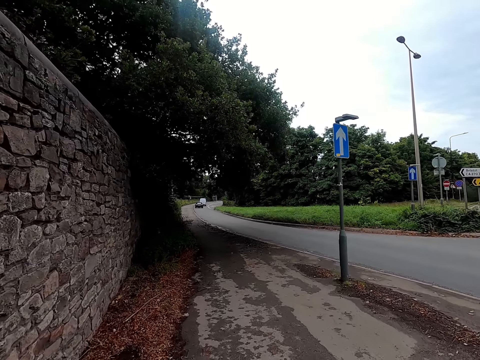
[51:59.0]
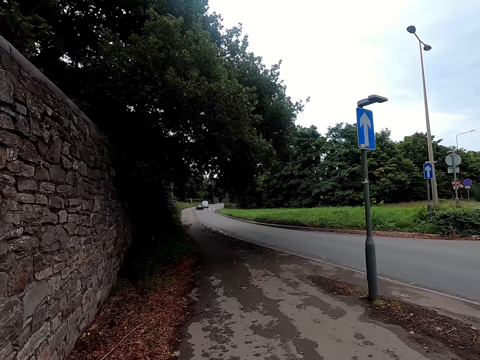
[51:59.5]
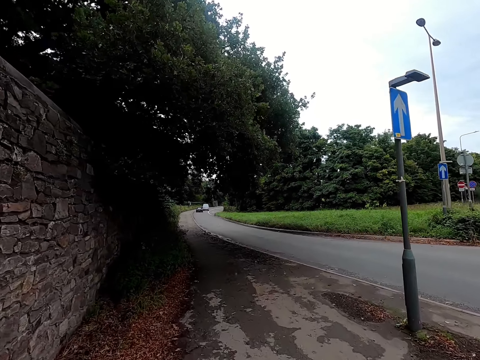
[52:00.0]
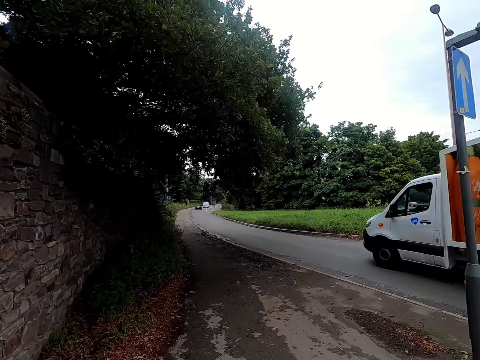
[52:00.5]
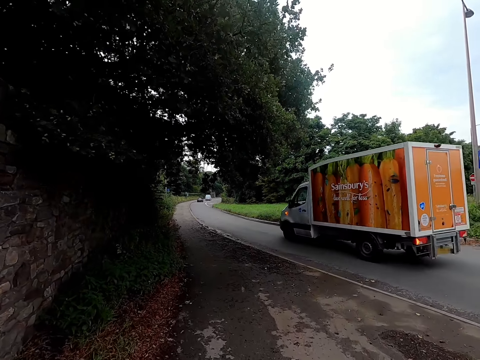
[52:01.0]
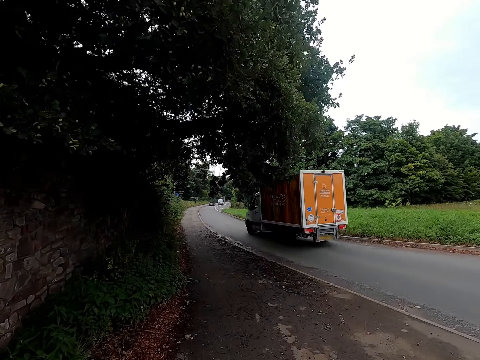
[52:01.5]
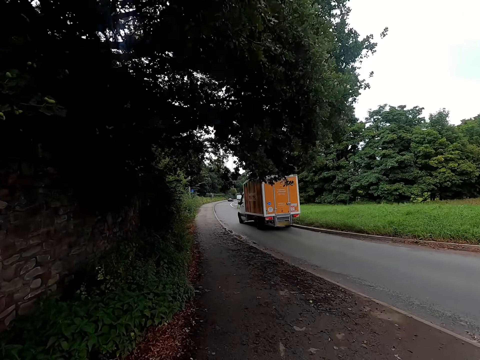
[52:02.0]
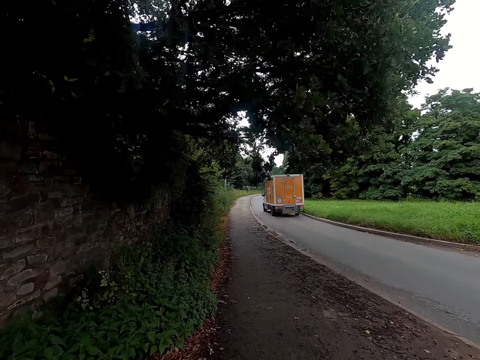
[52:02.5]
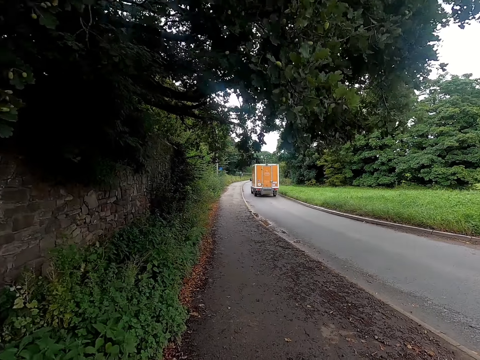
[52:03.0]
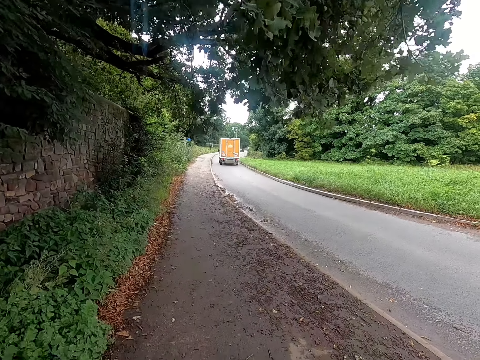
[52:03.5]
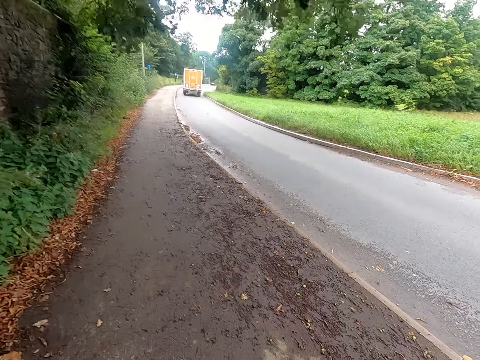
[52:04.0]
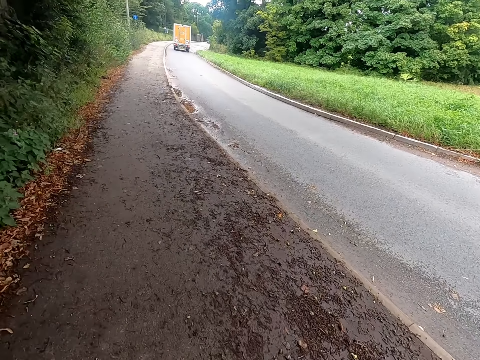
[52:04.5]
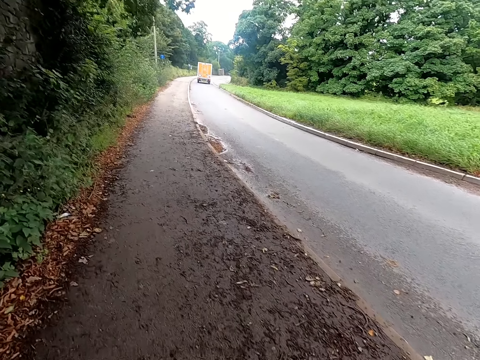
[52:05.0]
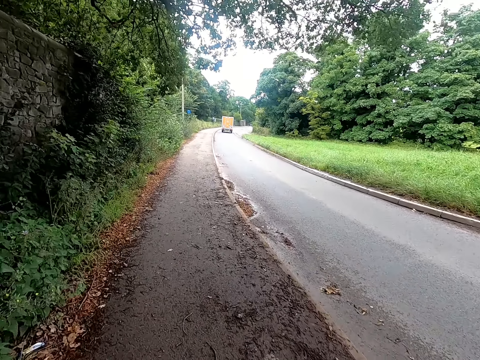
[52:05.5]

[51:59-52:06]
A truck drives past the camera wearer.

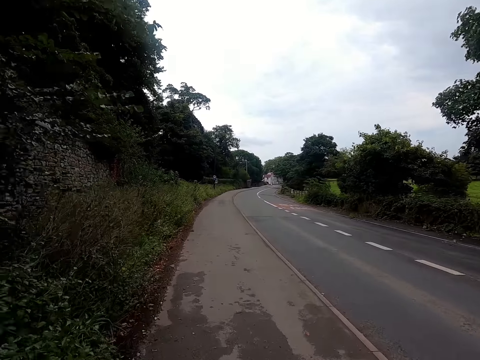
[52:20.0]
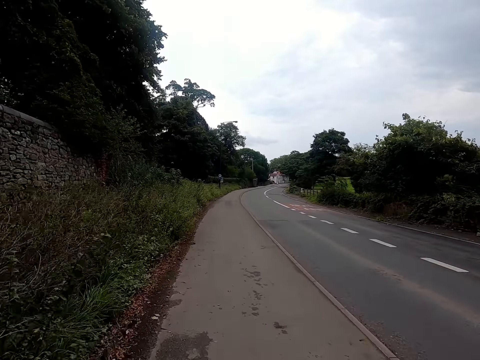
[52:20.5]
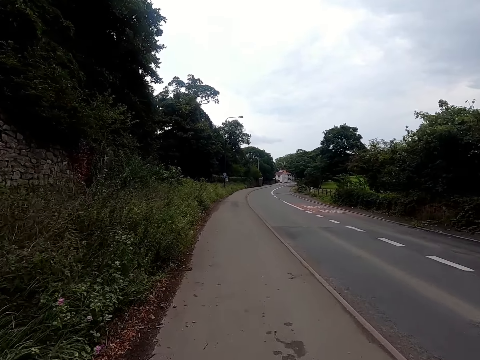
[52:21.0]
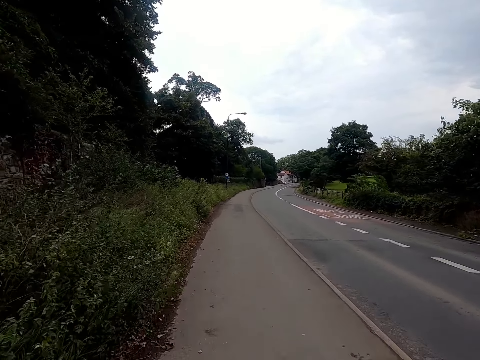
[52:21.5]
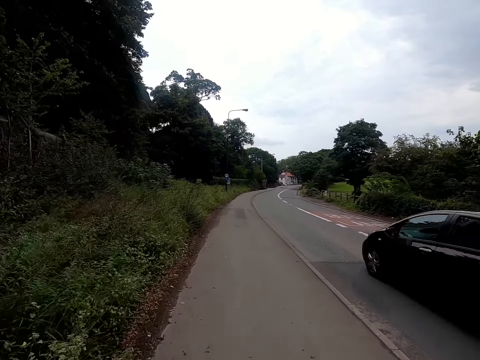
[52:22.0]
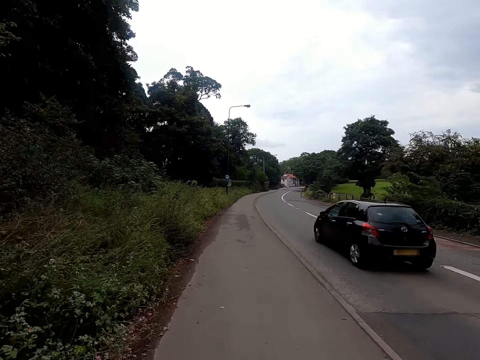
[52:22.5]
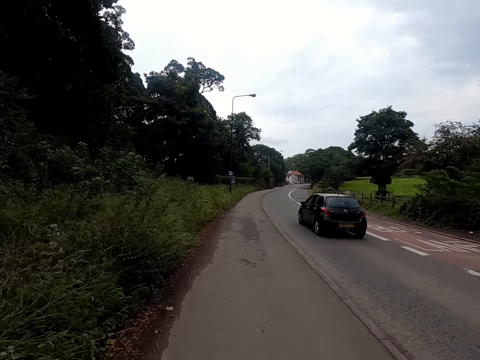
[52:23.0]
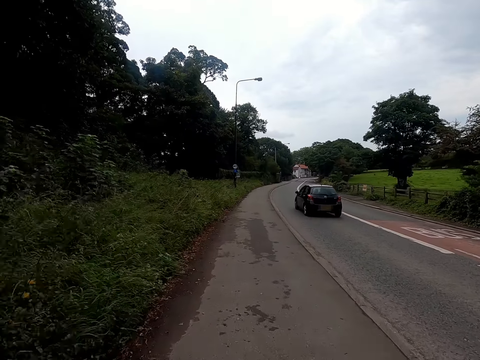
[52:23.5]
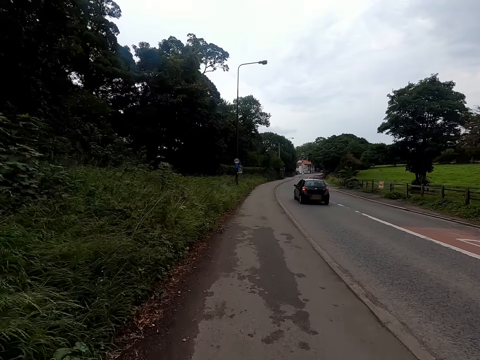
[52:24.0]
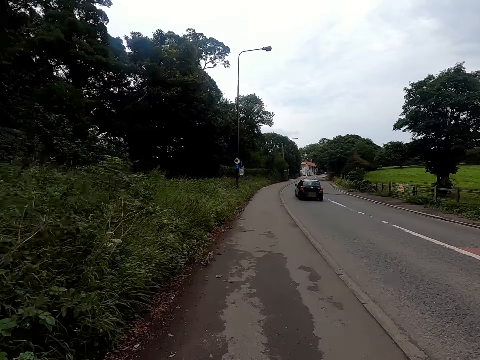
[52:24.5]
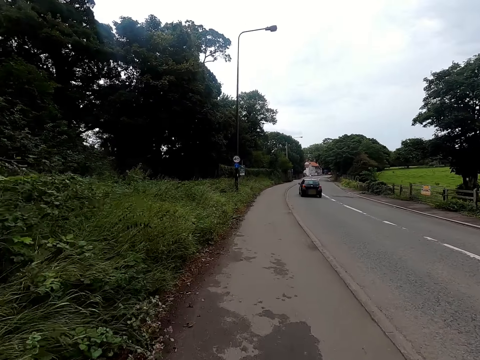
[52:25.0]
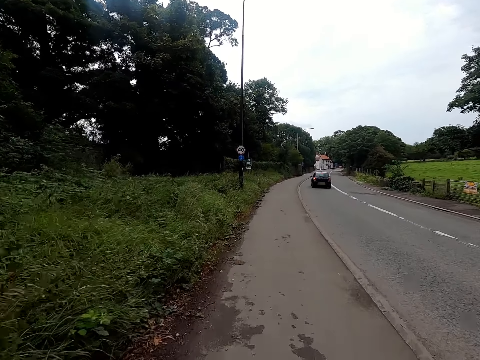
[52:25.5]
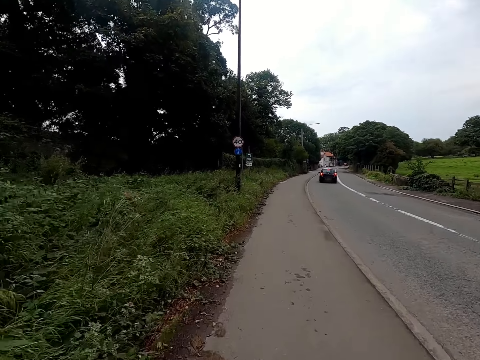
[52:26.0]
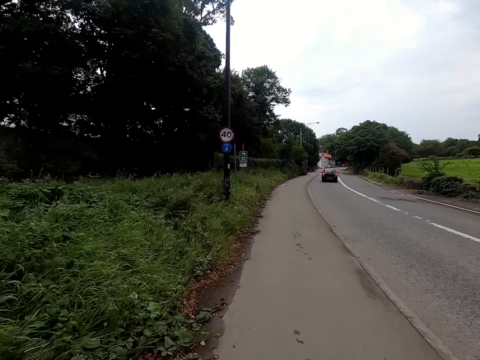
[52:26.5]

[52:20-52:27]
A saloon car drives past the camera wearer.

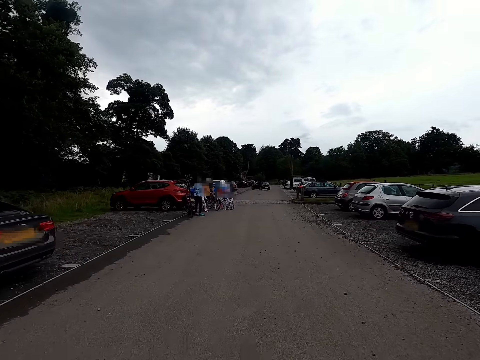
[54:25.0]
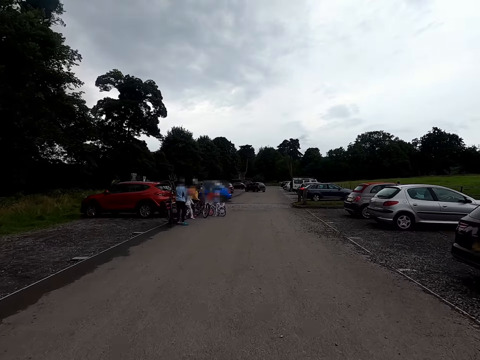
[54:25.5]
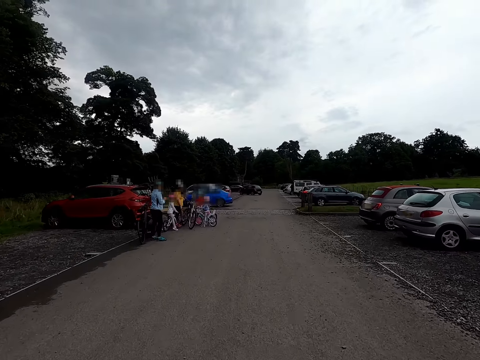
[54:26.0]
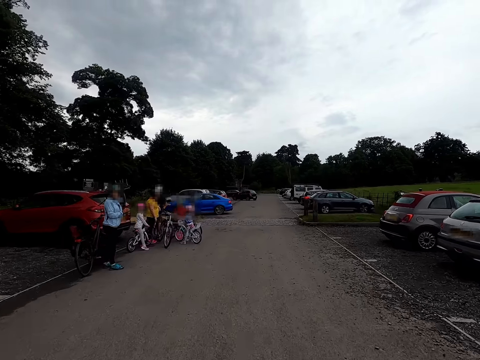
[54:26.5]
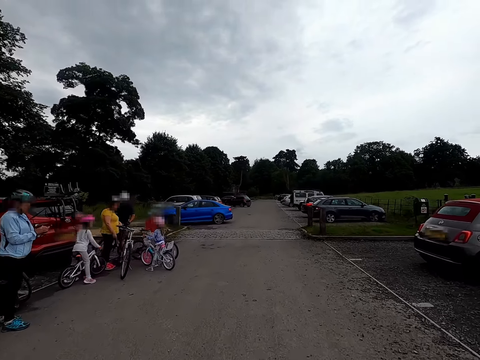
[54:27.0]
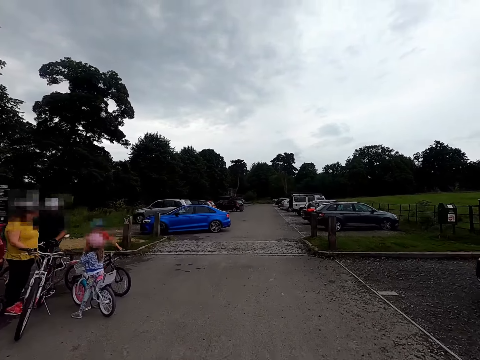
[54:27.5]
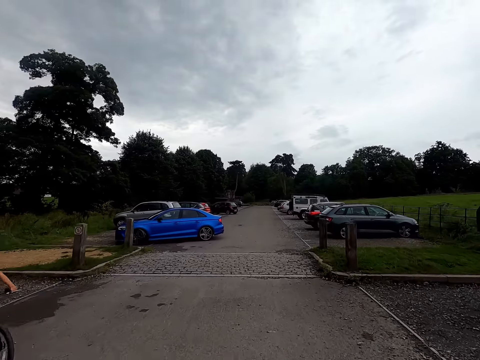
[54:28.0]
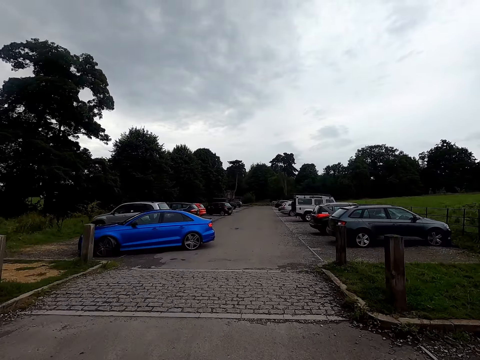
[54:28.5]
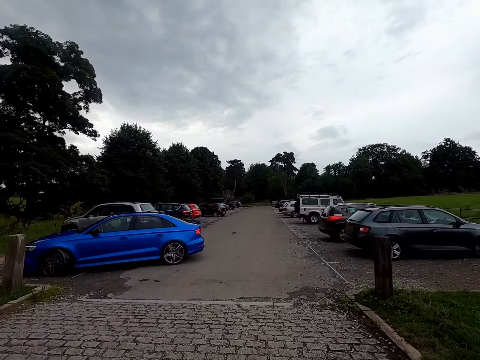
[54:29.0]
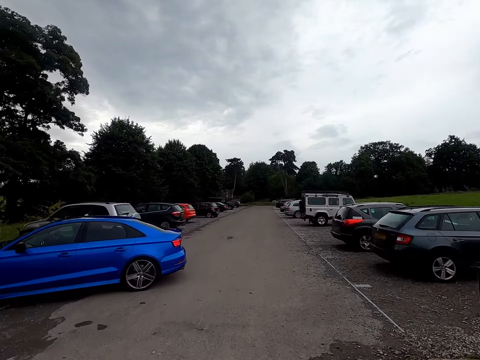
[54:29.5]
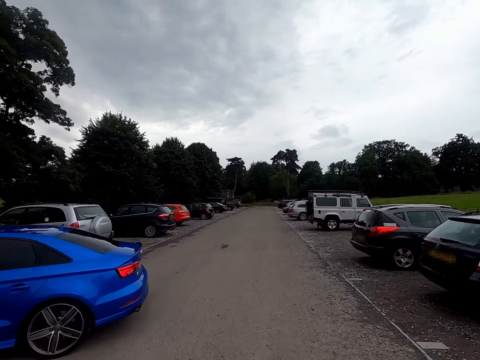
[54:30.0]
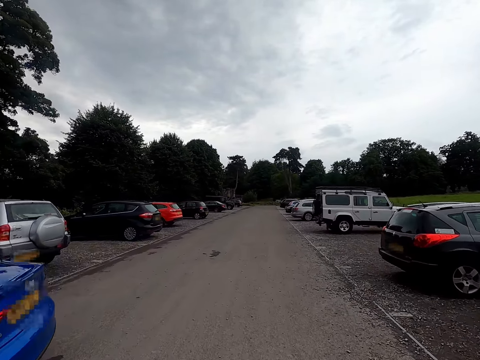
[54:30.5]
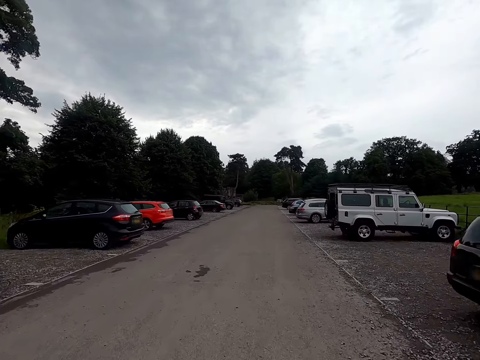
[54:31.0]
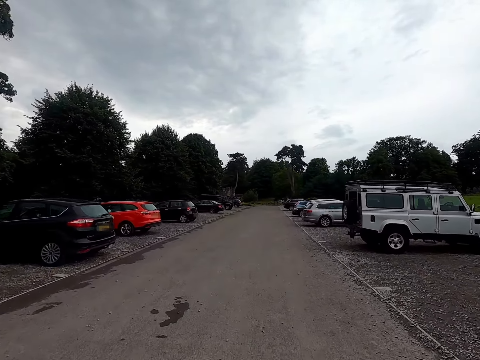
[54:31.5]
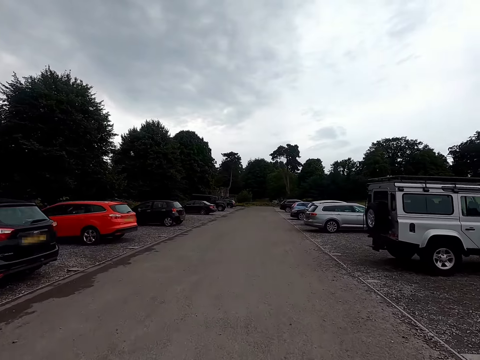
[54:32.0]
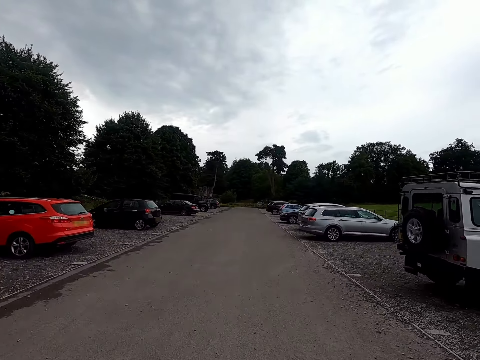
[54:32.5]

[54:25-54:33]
The camera wearer rides the bicycle past a group of people on bicycles by the road.

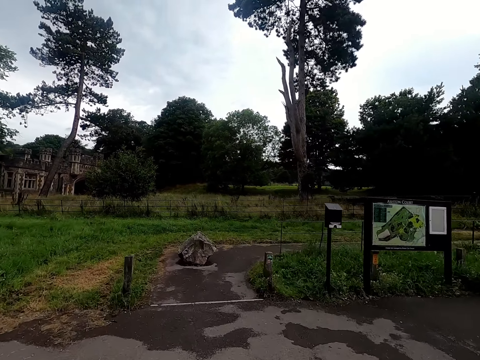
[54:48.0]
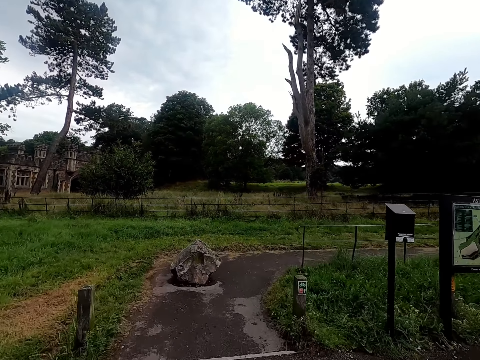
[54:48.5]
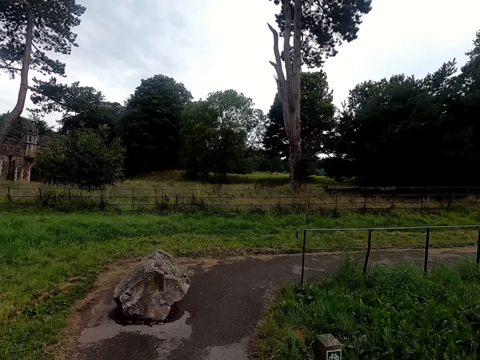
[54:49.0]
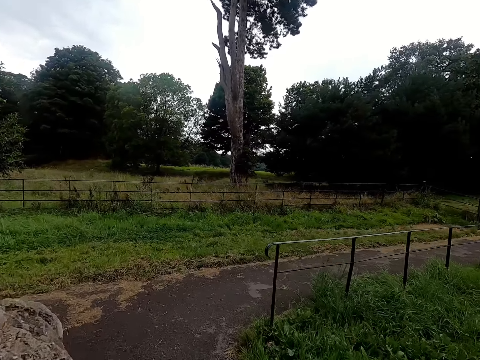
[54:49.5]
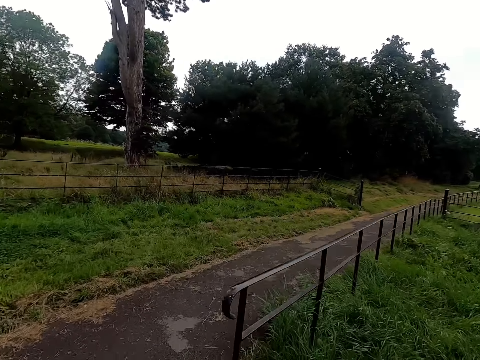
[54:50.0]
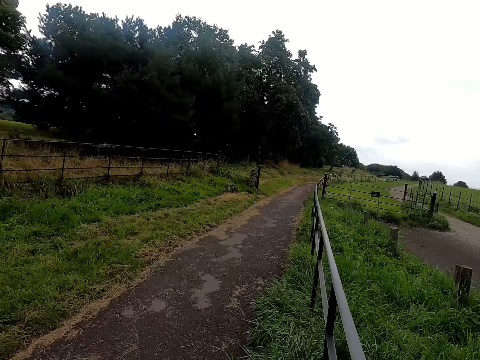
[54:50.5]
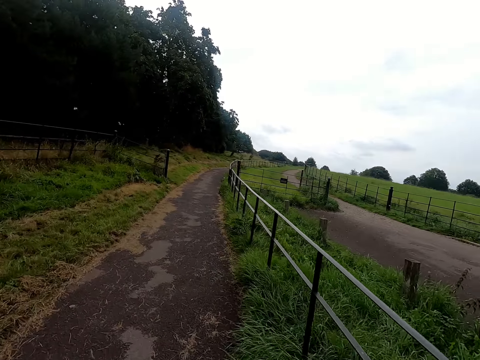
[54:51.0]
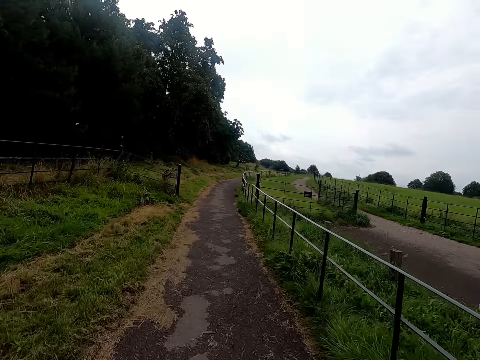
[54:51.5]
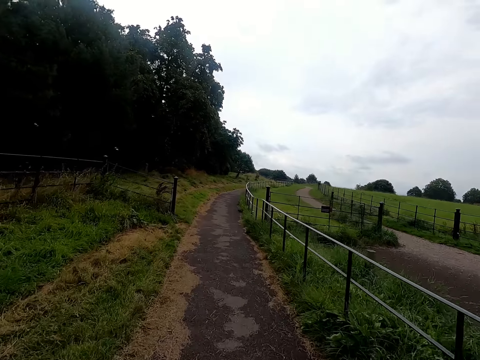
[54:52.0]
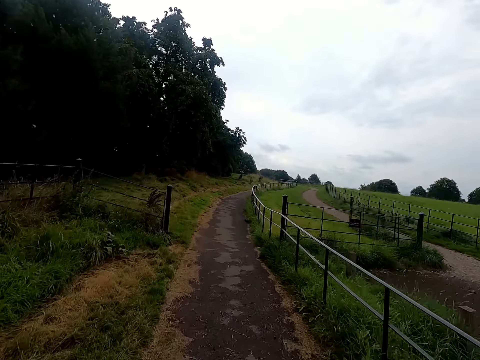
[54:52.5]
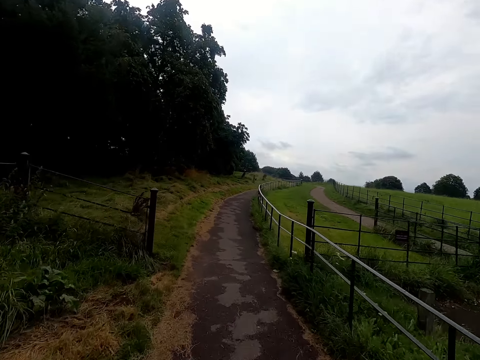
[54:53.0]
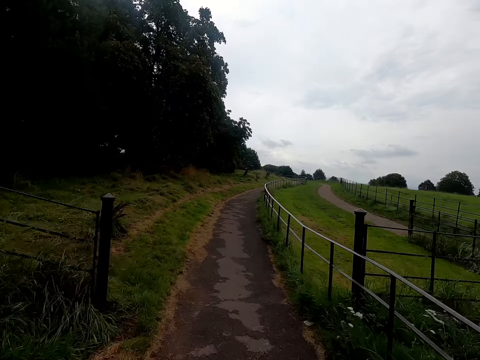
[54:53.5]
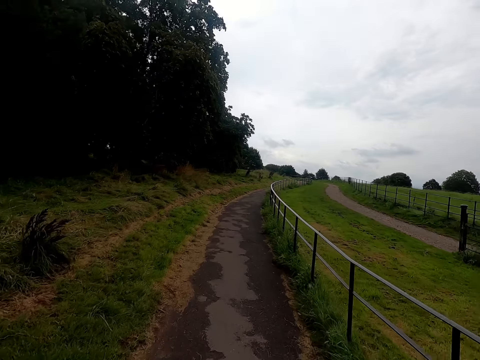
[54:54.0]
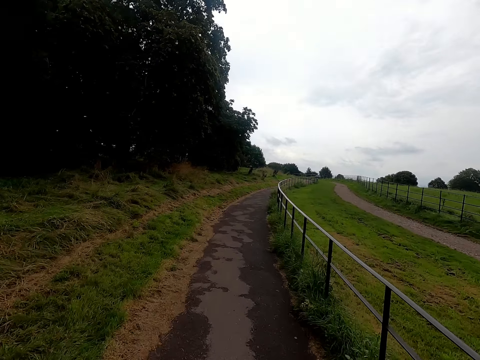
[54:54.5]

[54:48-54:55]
The camera wearer turns right with the bicycle on the road.
